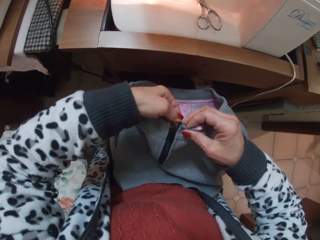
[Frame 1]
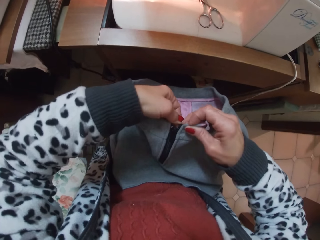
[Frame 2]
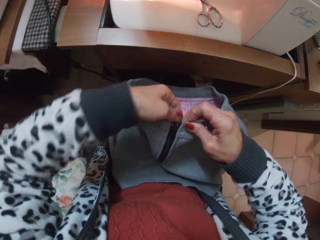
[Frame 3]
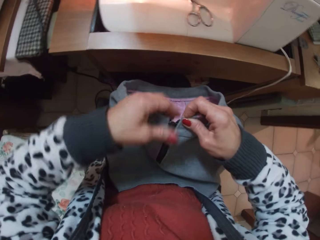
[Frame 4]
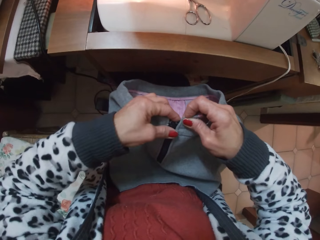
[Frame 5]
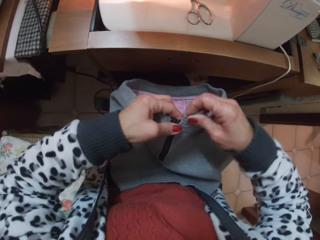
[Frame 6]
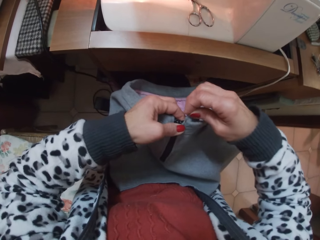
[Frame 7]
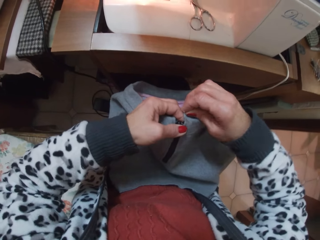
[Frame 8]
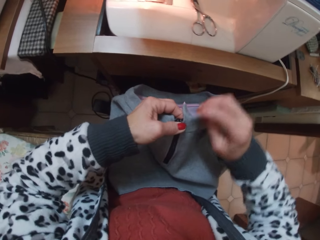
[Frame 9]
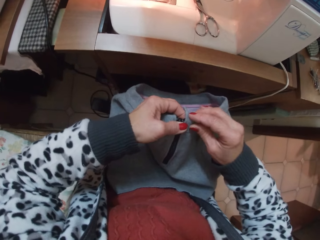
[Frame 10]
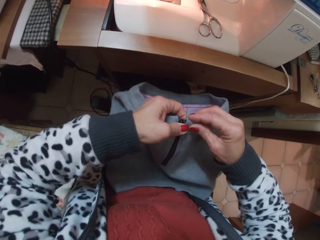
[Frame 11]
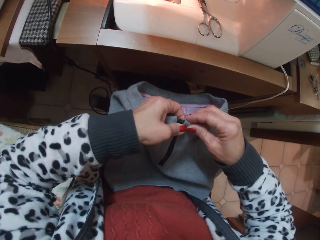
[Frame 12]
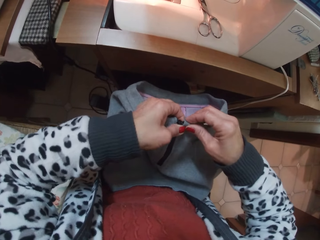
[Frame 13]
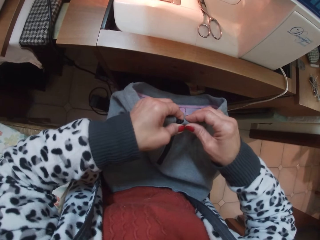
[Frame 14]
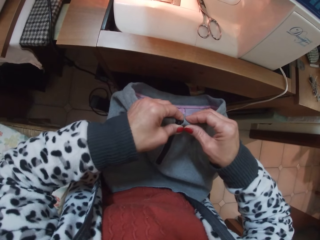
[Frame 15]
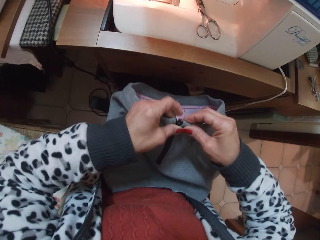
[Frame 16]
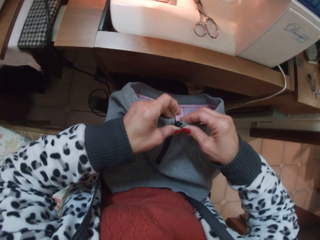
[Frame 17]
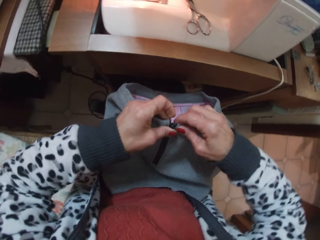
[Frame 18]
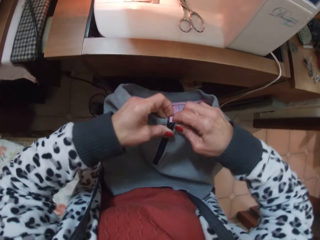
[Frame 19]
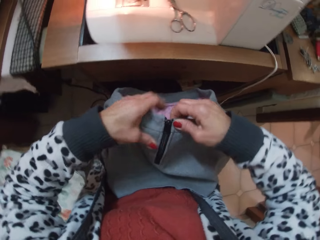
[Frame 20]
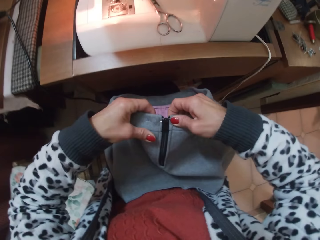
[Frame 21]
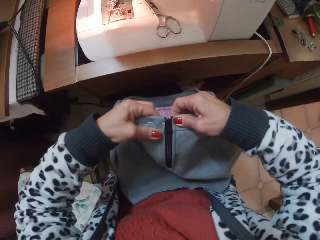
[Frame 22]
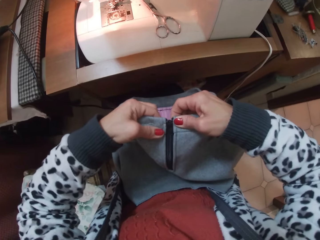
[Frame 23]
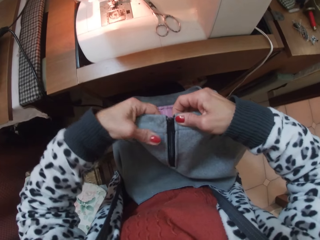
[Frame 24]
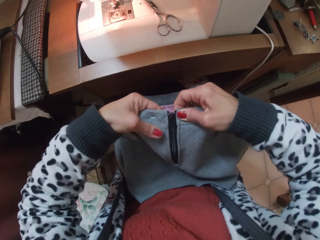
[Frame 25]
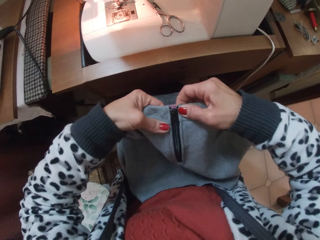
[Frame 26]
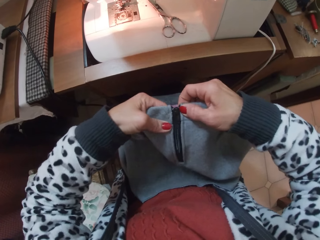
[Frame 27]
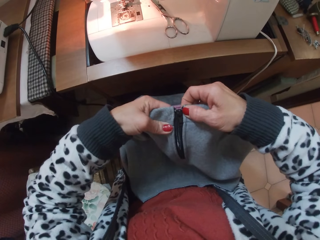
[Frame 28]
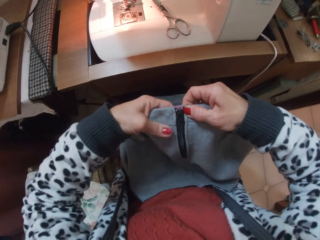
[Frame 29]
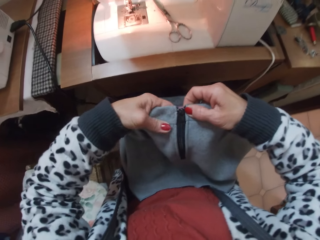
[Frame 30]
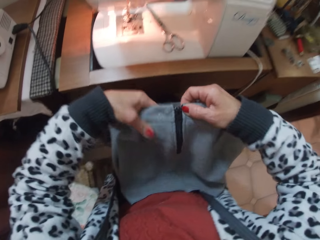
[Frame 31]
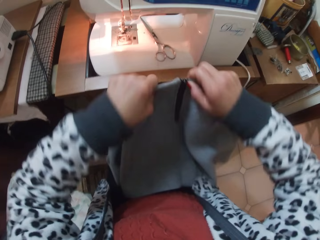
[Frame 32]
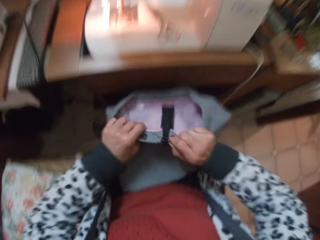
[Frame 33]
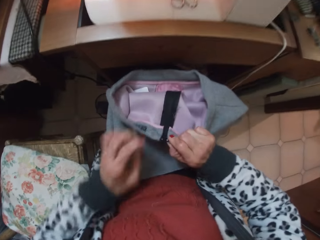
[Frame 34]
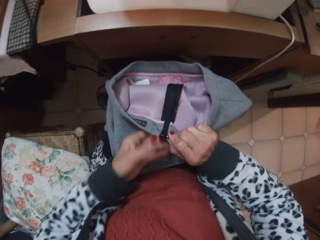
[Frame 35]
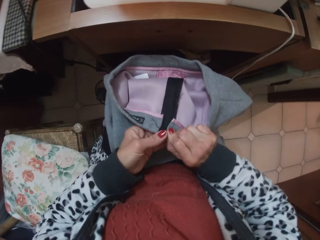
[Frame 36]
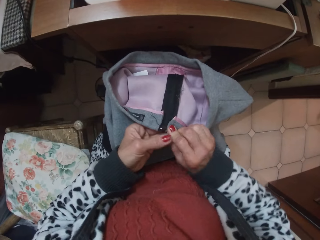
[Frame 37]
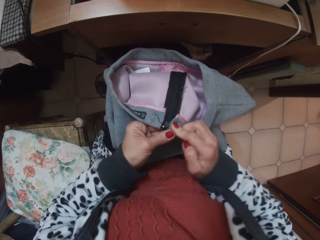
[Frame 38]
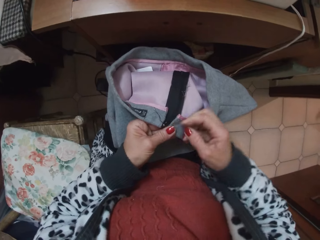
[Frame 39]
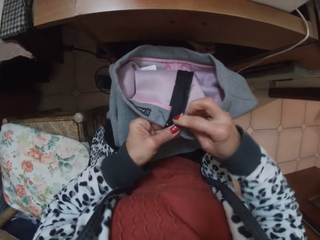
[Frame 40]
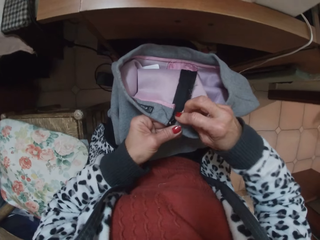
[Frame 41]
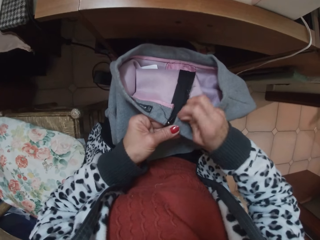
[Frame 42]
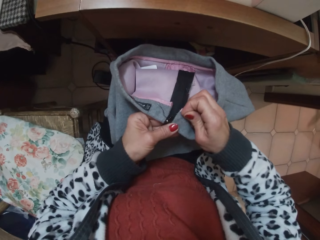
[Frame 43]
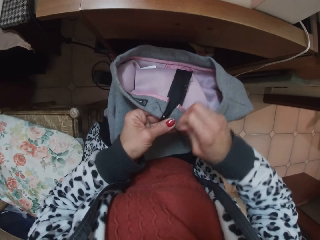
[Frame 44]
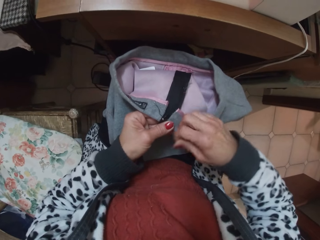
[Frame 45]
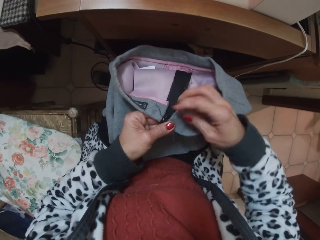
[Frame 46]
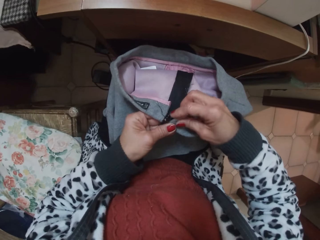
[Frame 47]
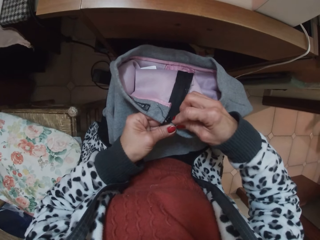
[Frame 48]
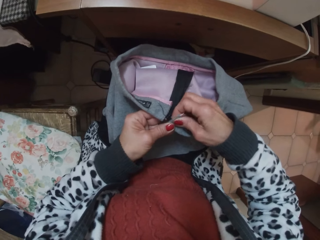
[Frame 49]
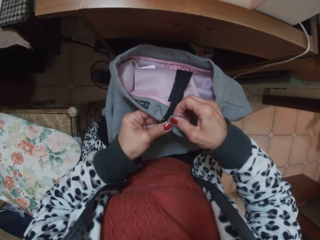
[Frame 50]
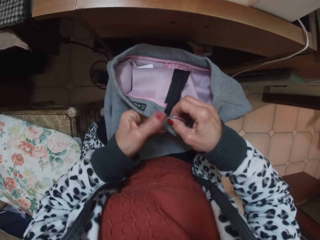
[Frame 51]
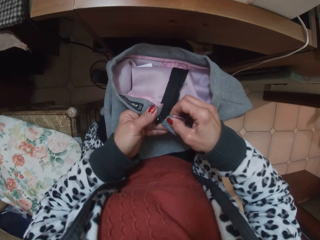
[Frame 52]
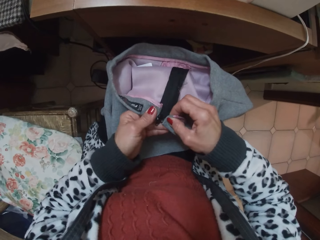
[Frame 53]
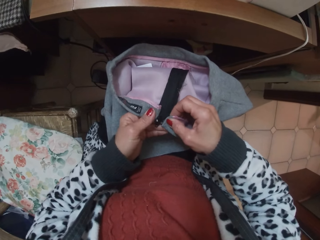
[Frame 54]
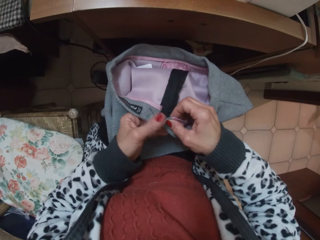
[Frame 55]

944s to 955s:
The camera wearer turns the cloth. They inspect the cloth.

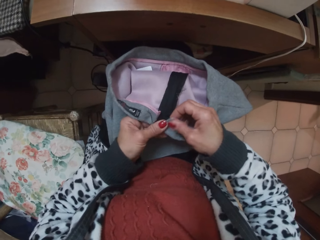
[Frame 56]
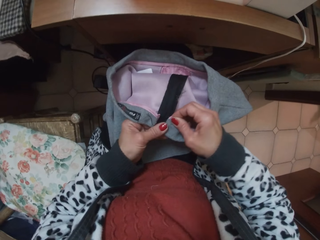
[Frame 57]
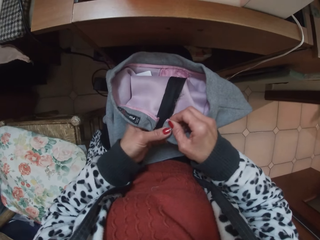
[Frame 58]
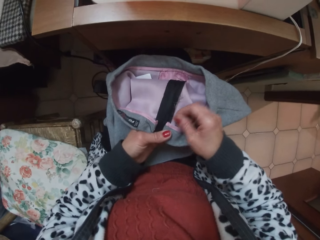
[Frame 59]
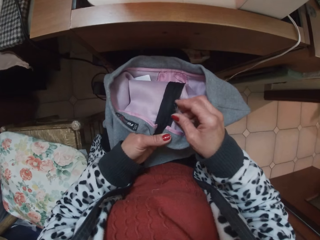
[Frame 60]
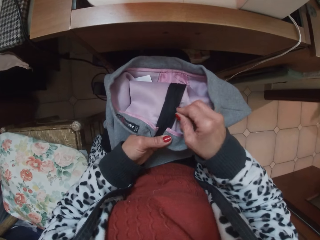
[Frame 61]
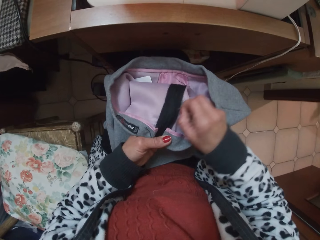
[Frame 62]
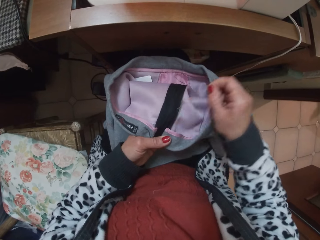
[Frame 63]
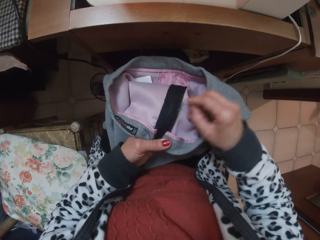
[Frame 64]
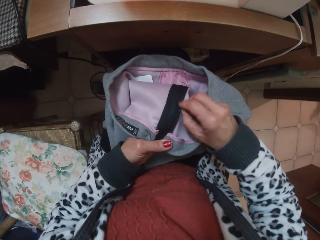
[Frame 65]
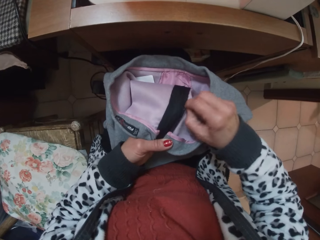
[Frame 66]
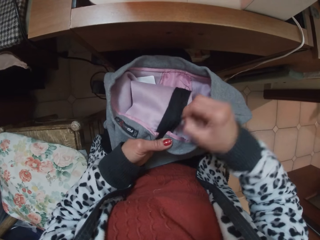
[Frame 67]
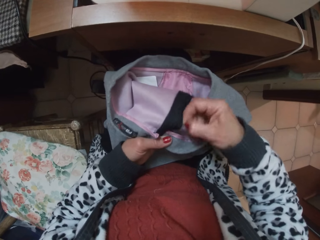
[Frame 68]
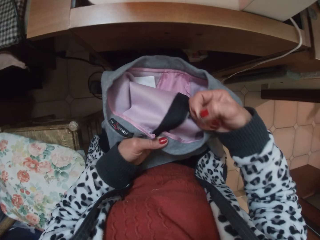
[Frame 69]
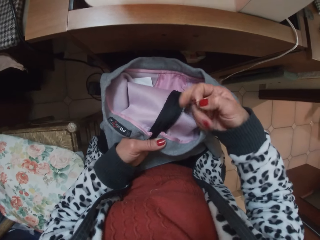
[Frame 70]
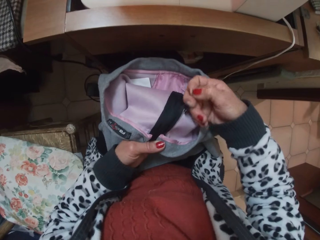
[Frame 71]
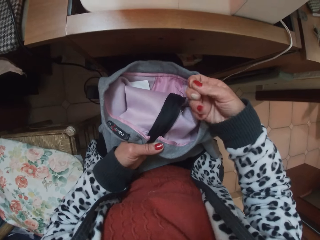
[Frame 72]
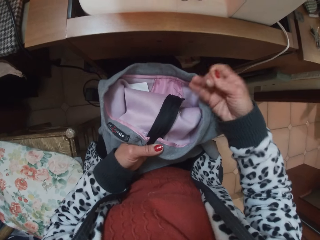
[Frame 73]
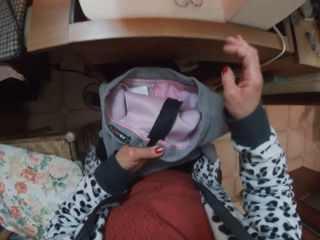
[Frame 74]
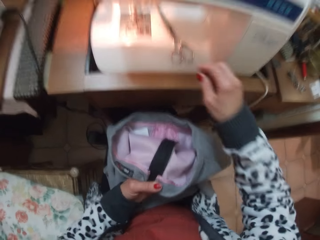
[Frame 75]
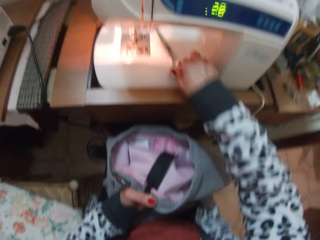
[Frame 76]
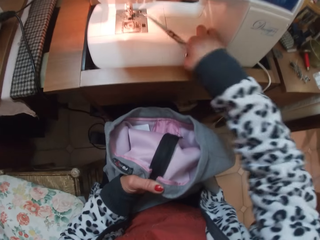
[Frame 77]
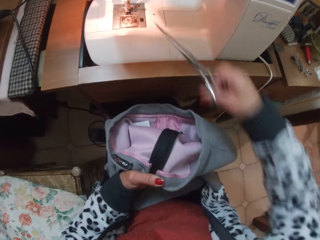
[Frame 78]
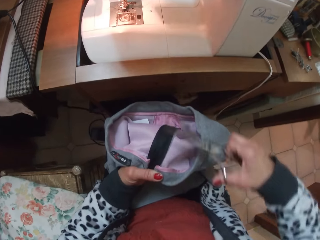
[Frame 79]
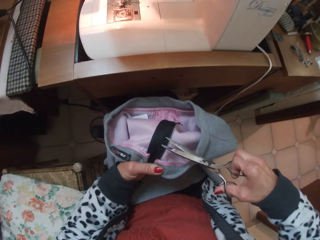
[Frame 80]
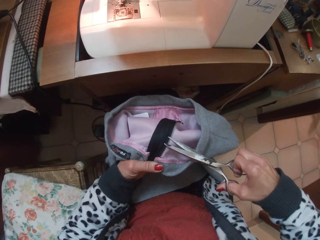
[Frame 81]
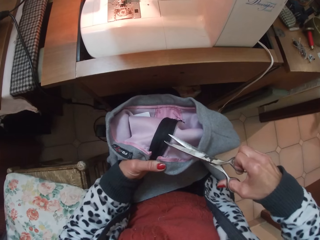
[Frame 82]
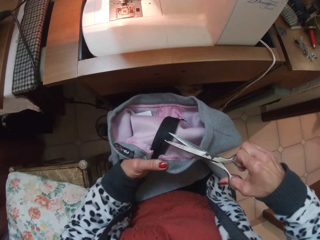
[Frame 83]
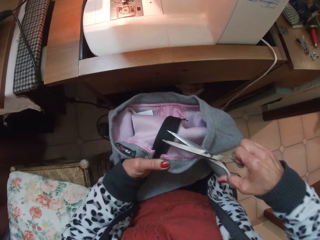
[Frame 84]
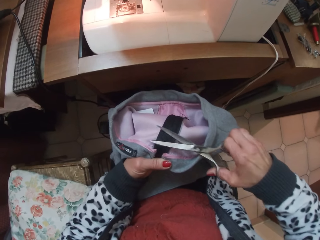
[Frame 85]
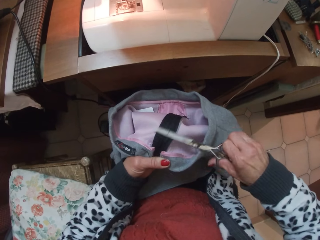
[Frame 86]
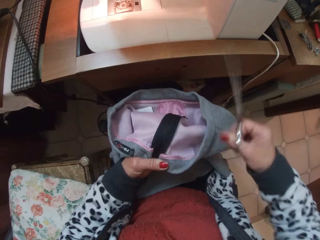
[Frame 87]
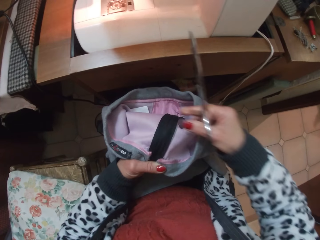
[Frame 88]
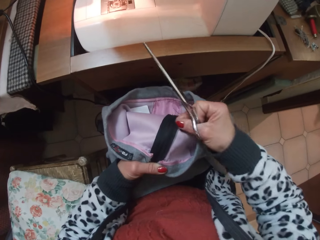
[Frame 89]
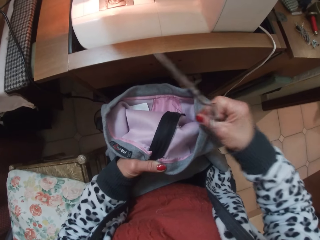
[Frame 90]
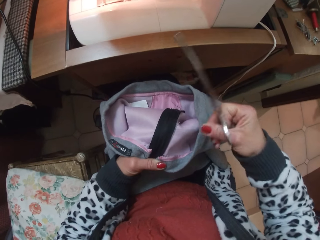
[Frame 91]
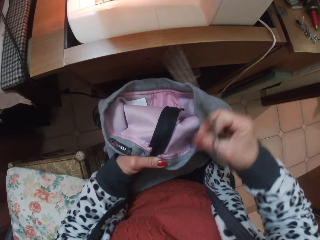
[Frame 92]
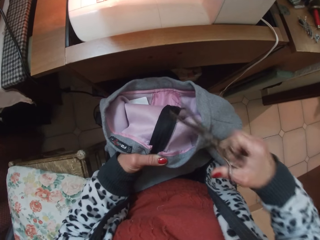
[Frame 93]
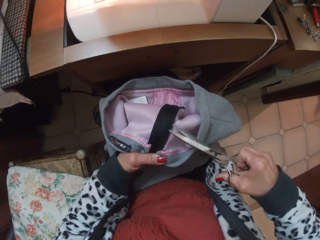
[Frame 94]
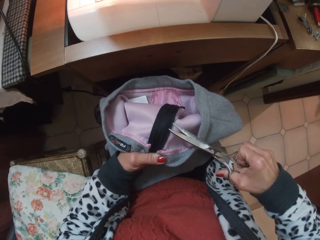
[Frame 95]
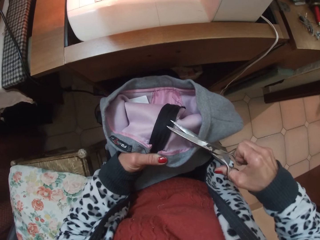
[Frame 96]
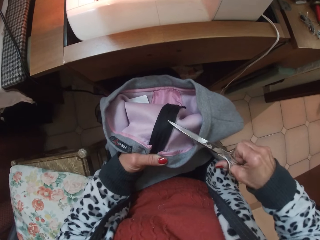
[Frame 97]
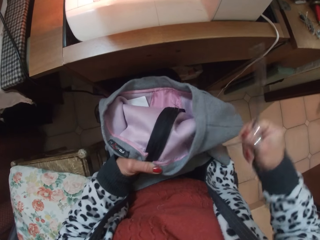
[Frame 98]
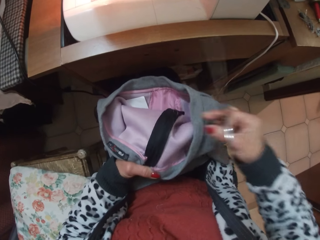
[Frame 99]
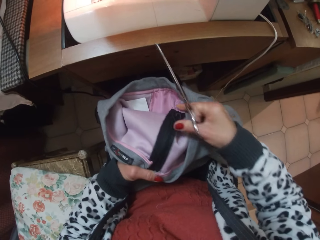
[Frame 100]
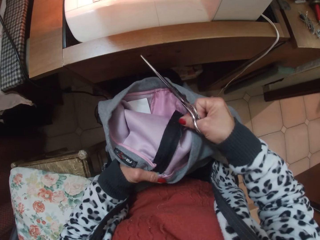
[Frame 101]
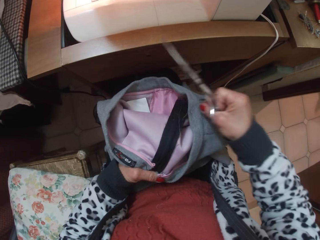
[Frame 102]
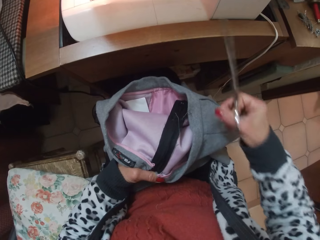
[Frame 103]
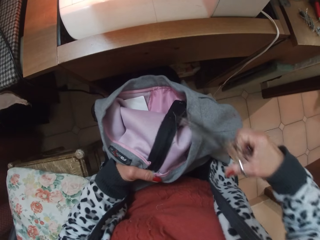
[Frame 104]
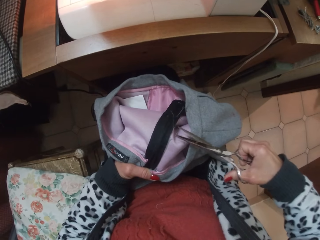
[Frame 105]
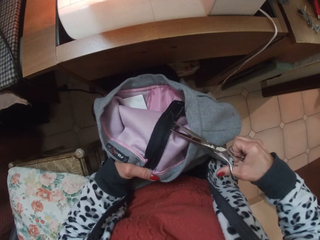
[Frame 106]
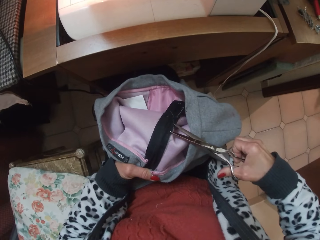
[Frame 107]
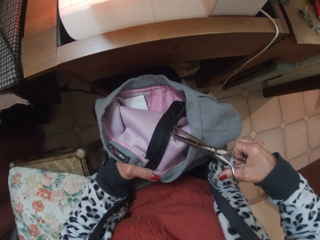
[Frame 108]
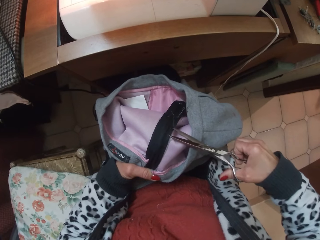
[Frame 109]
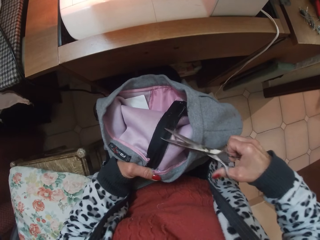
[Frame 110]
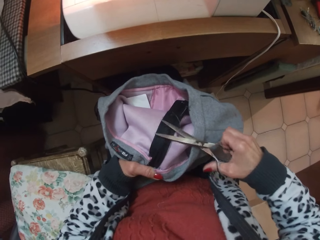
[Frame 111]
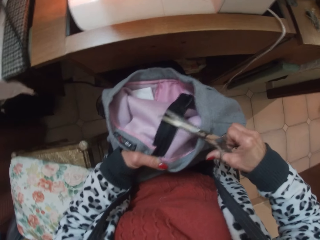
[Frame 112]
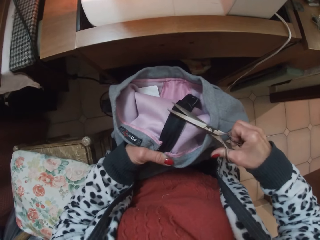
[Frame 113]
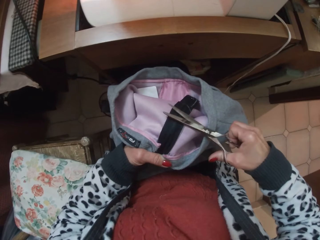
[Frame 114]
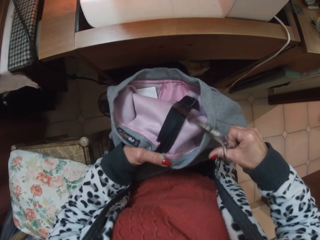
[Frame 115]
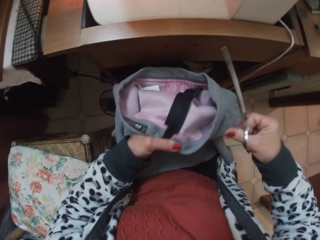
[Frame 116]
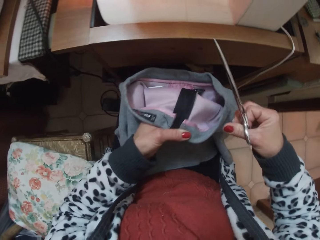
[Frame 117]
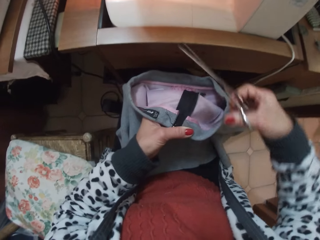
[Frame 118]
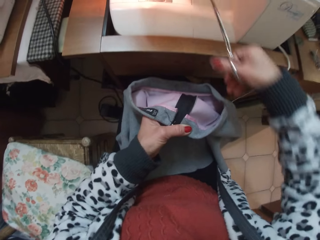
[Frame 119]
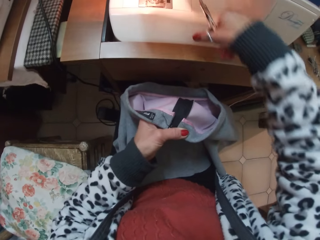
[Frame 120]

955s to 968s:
The camera wearer stops folding the band of the skirt. She removes the thread from the zip of the skirt. She picks up scissors from the table. She cuts the thread on the zip of the skirt with the scissors. She removes thread with her hand. She cuts a thread from the cloth with the scissors. She removes thread with her hand. She cuts a thread from the cloth with the scissors.
